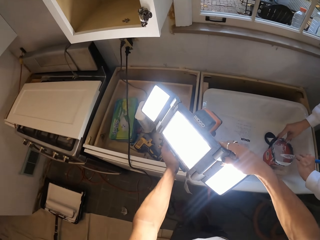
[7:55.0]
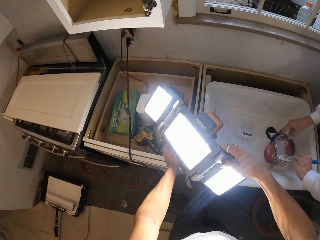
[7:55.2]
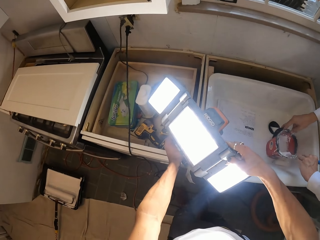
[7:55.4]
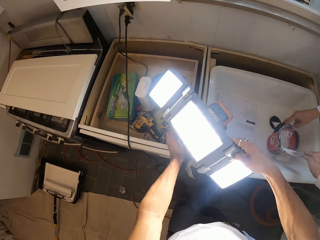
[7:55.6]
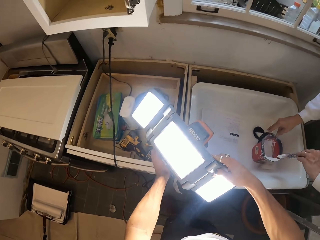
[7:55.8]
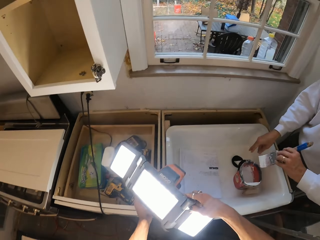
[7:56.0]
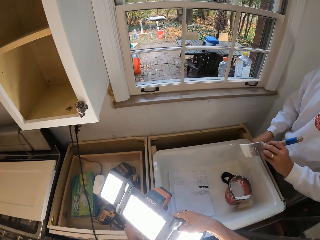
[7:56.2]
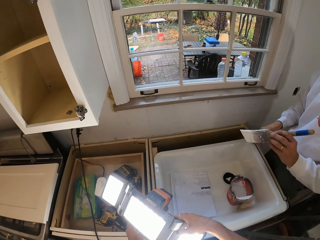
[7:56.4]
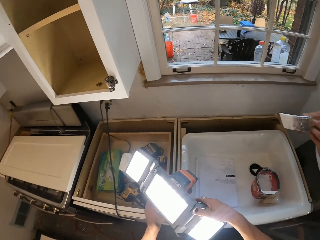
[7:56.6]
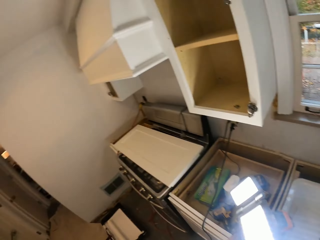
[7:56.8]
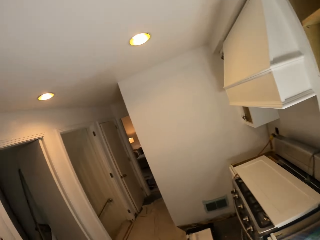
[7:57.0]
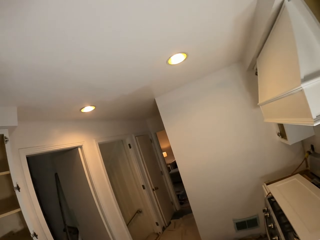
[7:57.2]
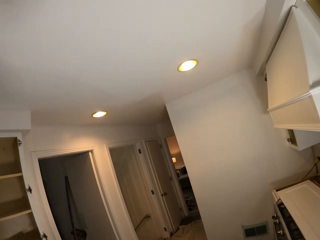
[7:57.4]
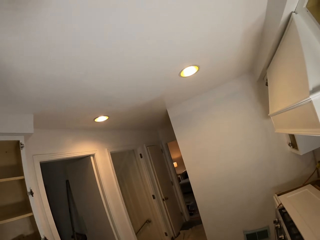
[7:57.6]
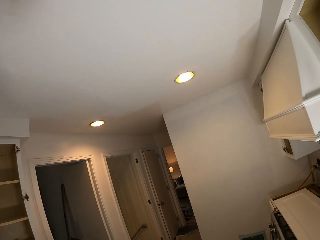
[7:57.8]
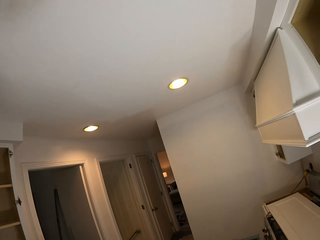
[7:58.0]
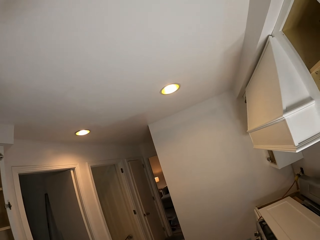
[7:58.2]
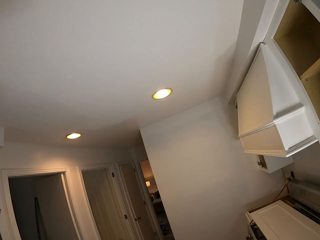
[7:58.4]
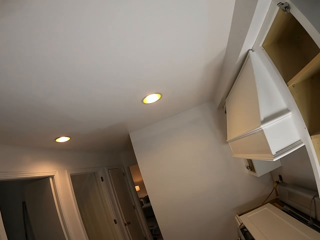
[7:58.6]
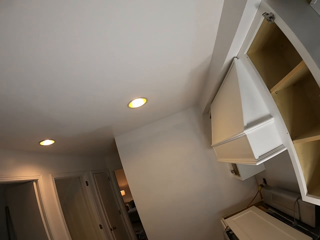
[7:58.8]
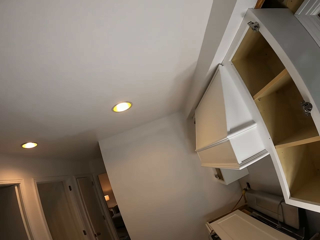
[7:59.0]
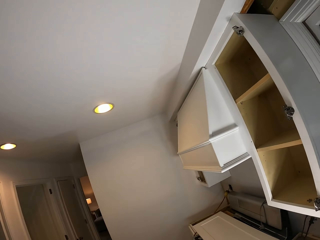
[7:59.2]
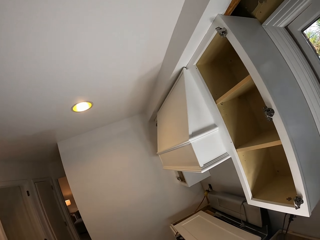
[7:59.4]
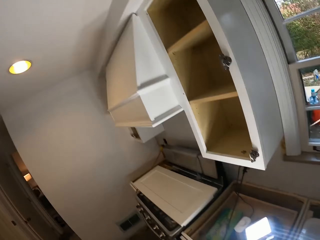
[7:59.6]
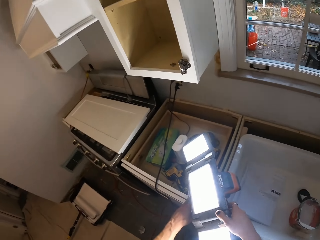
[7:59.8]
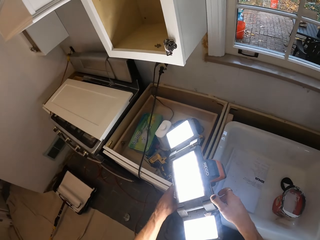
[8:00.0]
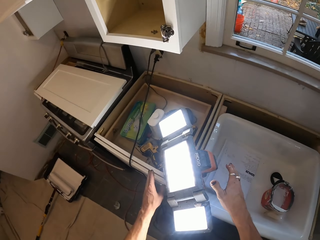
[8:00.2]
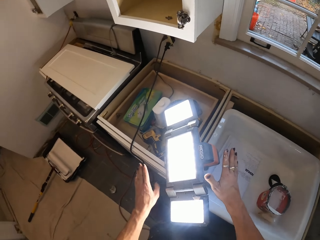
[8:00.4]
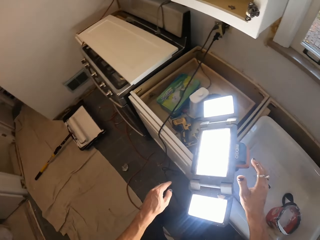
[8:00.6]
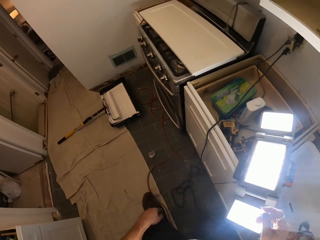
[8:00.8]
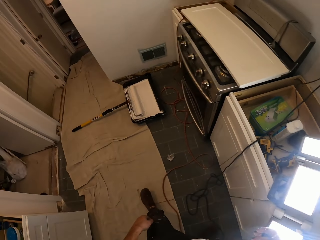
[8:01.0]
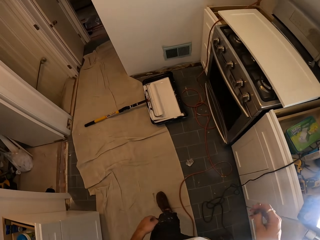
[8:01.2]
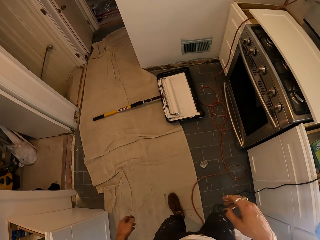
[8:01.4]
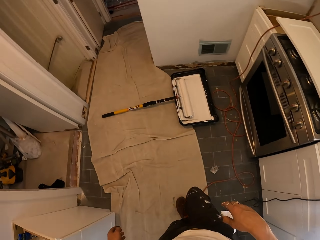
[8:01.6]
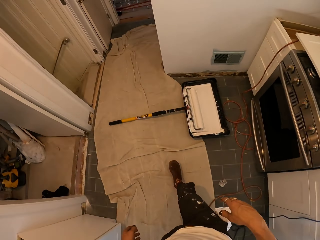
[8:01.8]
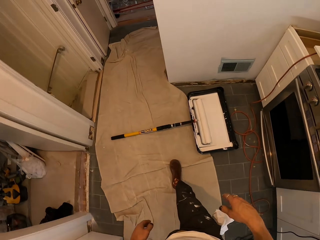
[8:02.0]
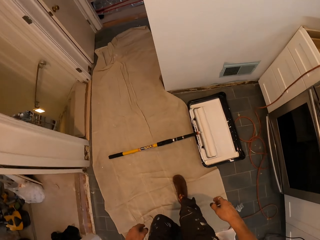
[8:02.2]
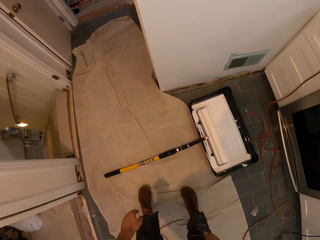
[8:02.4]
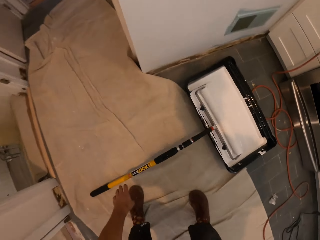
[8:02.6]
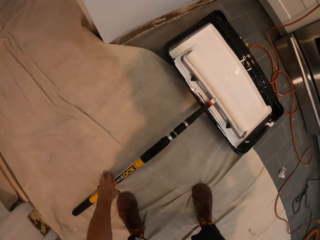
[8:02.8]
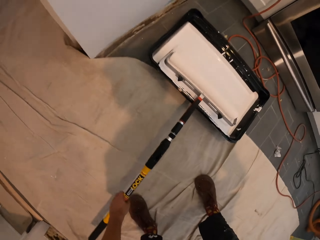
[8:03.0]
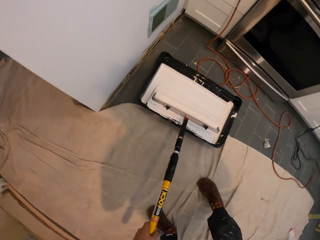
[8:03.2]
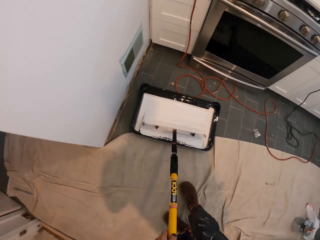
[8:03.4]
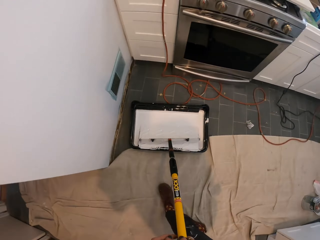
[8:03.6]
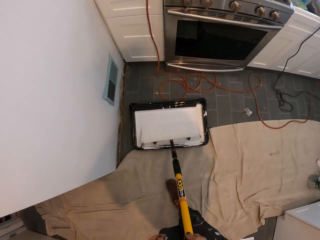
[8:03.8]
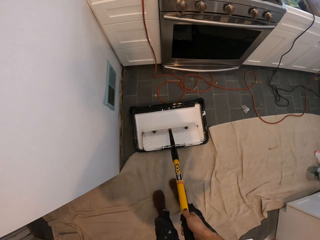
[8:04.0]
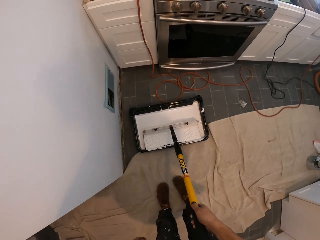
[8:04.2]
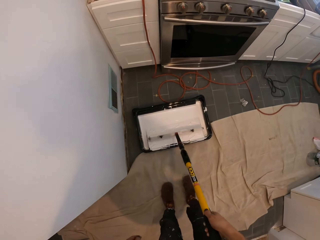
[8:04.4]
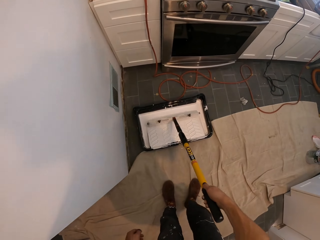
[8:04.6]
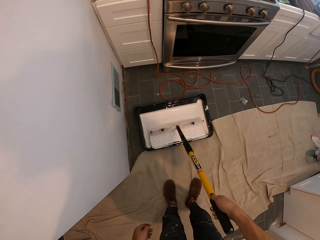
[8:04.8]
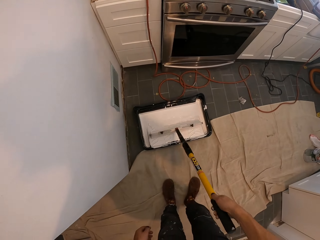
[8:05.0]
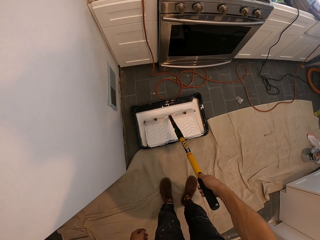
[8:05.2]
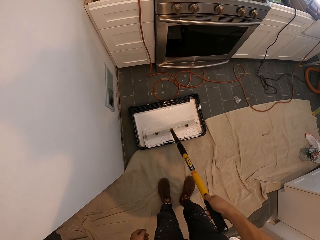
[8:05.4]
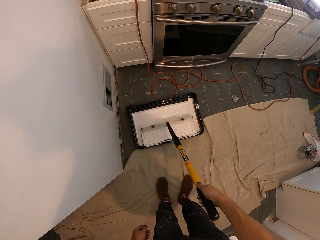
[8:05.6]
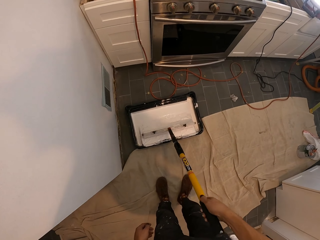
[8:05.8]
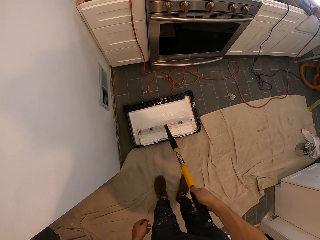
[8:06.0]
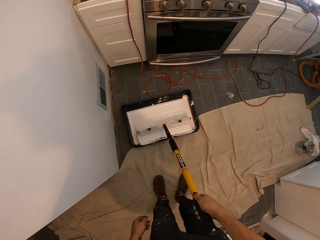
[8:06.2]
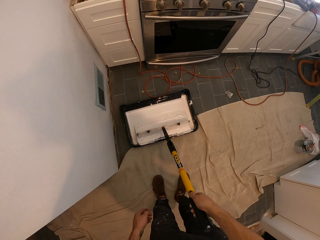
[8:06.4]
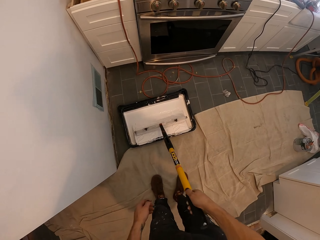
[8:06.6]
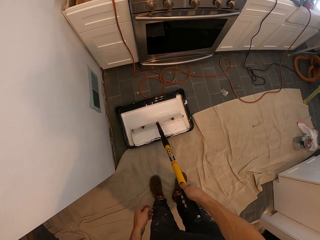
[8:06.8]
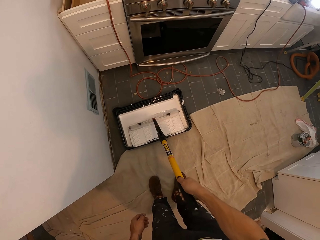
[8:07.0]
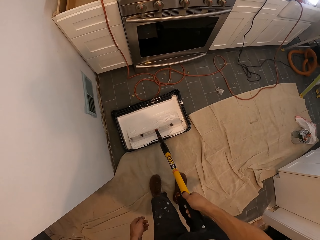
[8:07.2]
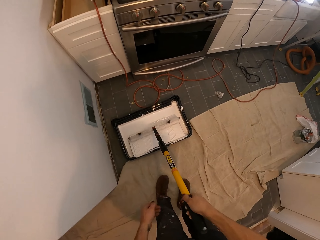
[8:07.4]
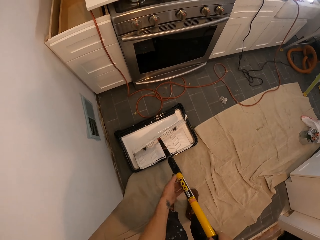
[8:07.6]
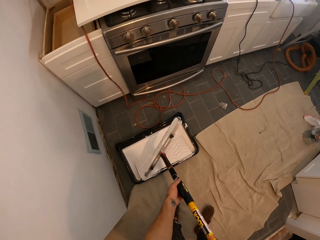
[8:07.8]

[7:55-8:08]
The camera wearer puts the lamp light on a box. They look around. A man touches a can. The camera wearer looks around the house. They walk around the house. They pick up the roller. They rub the roller on the paint container.

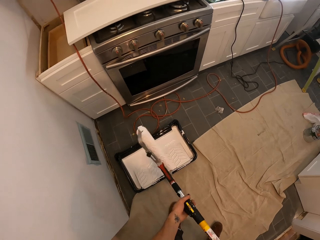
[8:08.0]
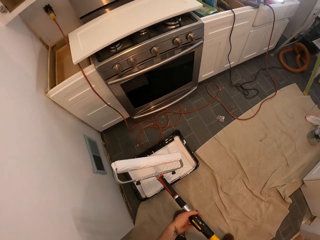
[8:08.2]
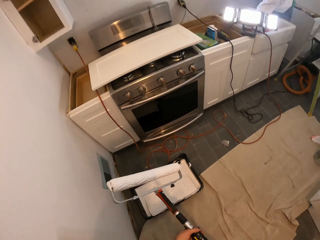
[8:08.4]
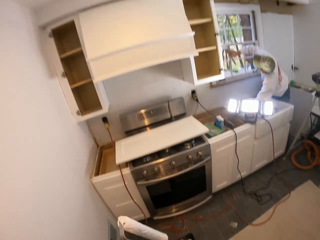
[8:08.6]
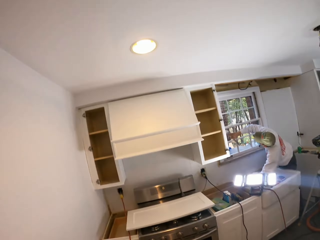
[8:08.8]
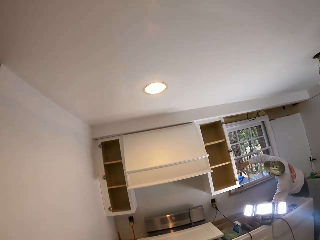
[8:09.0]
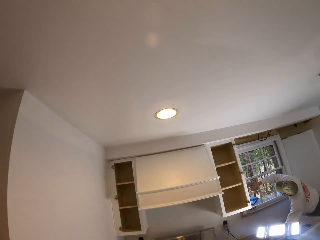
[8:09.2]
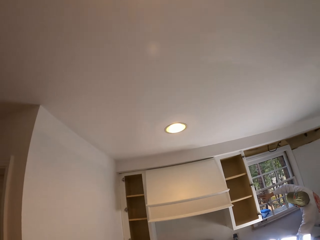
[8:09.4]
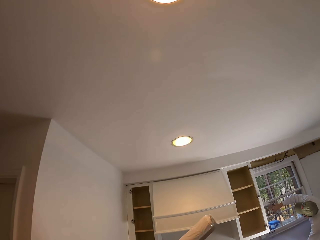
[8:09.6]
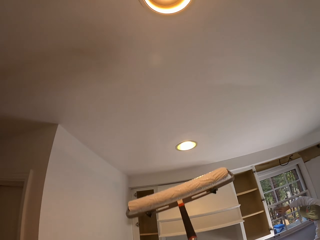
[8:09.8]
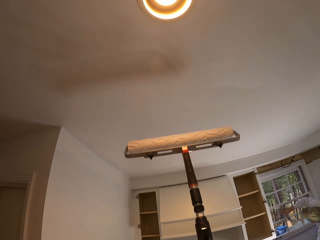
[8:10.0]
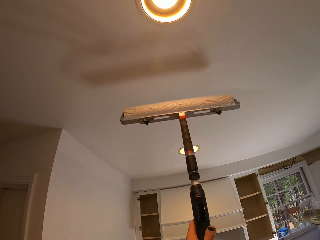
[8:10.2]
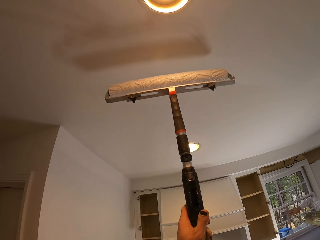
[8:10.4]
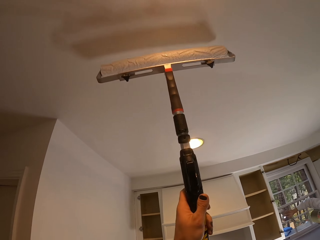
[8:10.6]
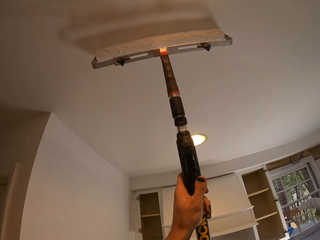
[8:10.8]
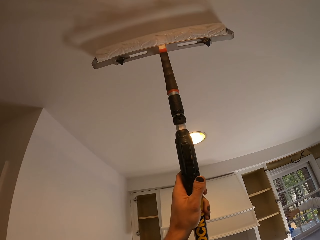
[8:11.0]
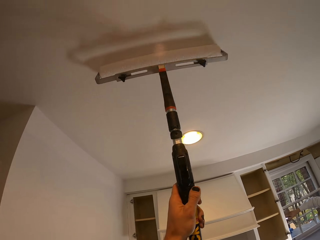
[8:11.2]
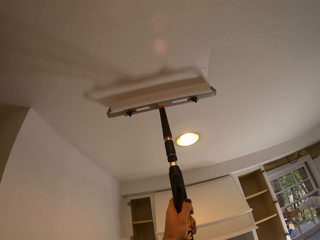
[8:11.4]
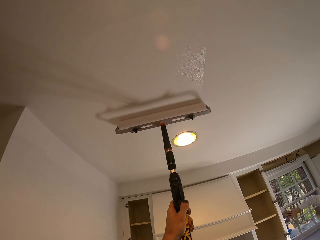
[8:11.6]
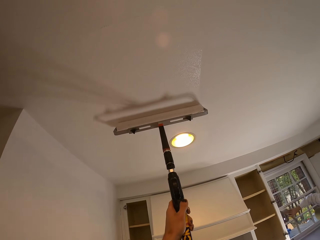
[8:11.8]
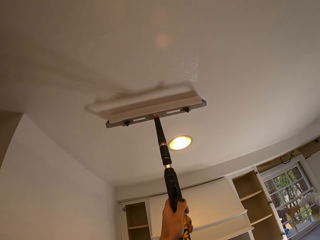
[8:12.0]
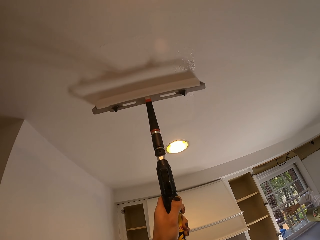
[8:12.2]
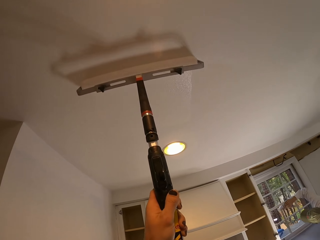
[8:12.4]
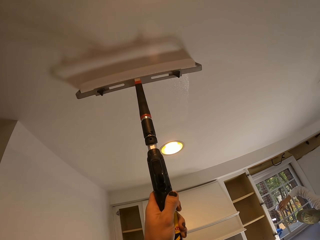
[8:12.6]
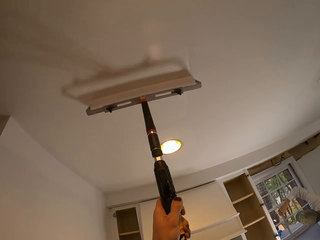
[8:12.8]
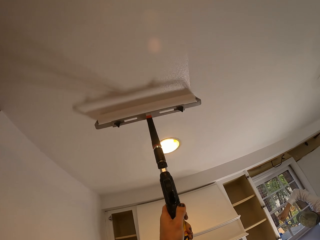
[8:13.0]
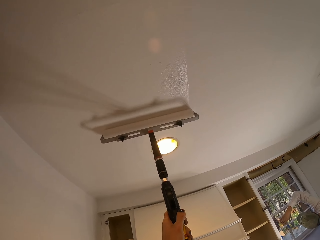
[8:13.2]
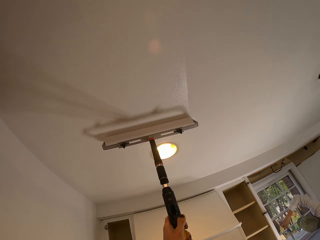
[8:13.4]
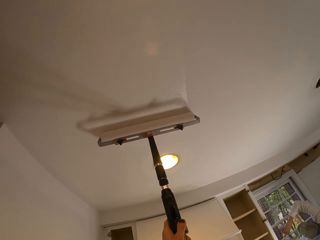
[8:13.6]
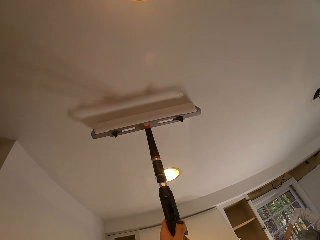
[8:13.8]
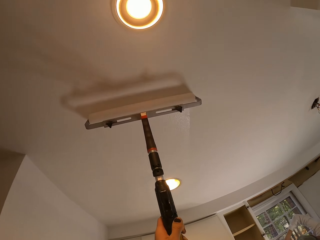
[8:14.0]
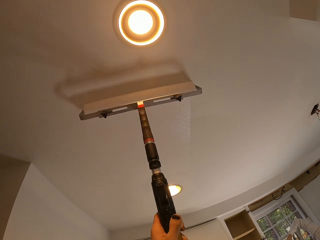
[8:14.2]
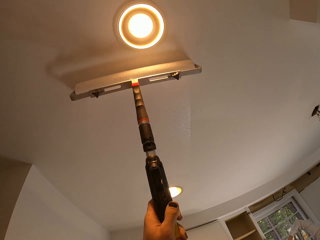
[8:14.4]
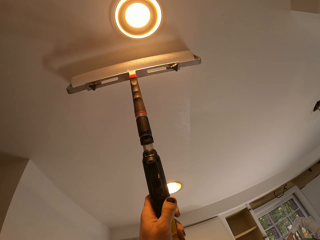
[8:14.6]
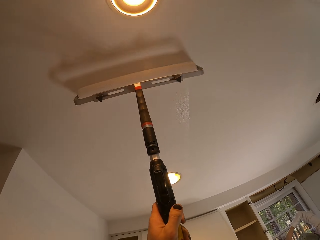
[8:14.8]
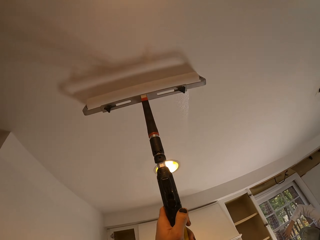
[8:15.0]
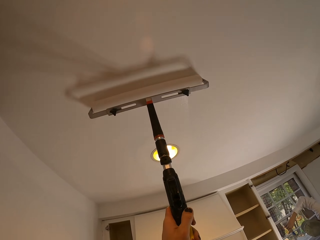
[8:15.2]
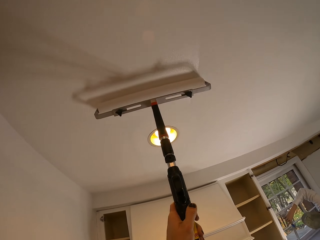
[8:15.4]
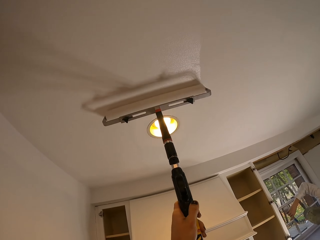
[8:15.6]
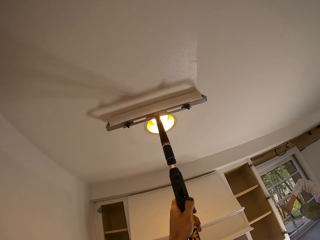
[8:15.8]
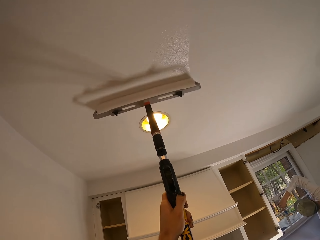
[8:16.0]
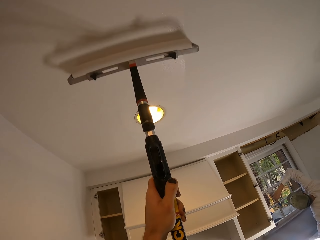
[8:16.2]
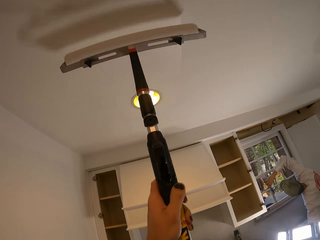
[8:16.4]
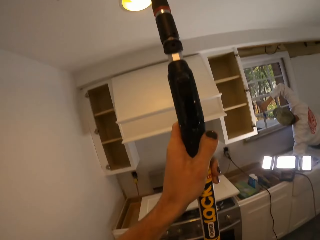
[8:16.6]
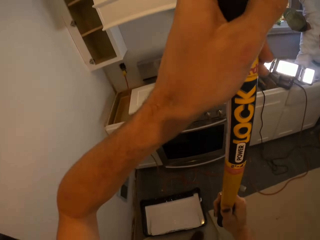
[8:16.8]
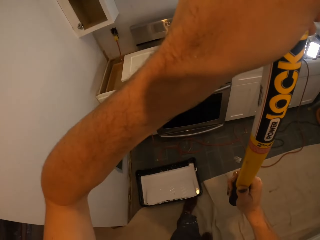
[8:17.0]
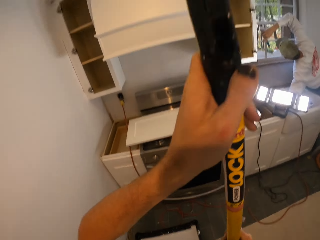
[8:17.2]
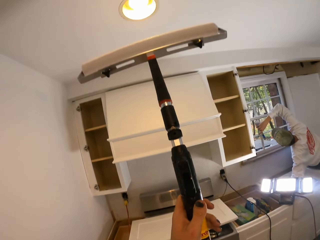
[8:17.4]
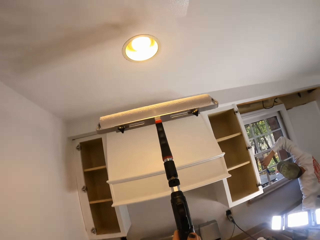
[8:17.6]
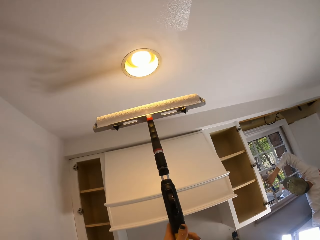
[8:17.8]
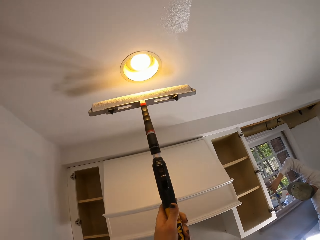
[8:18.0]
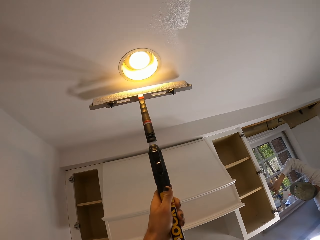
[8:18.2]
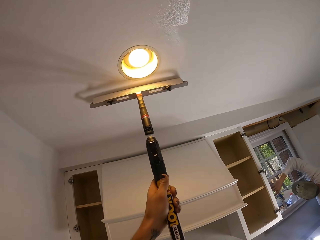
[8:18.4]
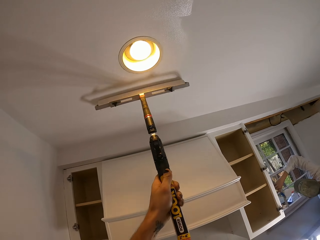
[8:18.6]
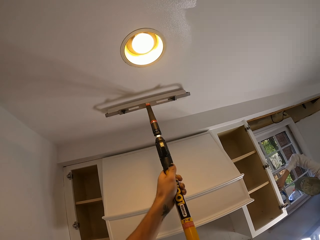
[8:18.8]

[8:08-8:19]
A man paints a window grill. The camera wearer looks around the house. They paint on the house wall or ceiling. They look down.
